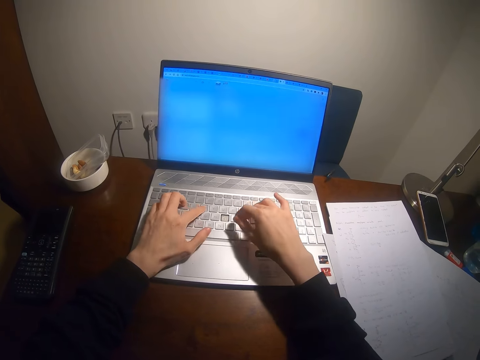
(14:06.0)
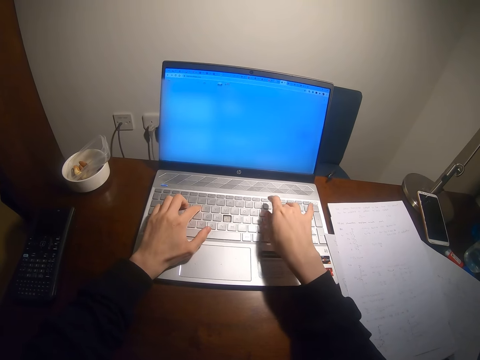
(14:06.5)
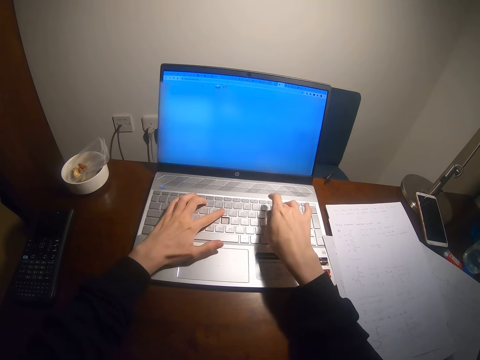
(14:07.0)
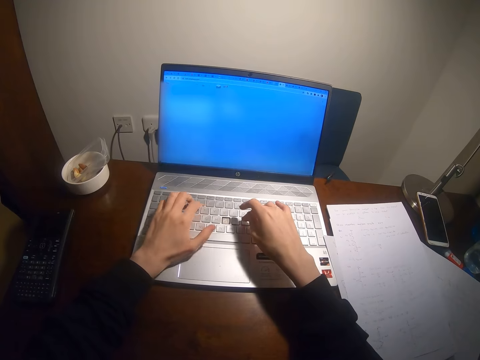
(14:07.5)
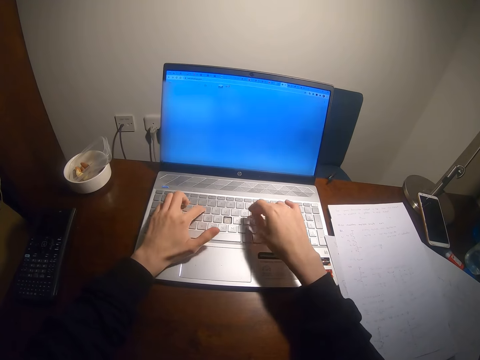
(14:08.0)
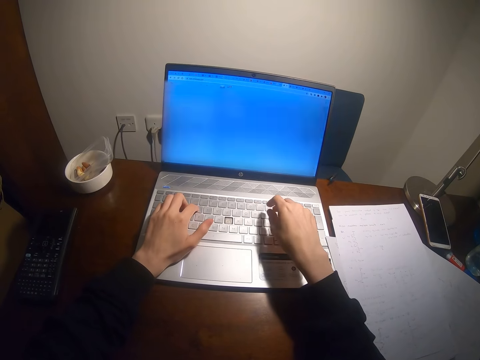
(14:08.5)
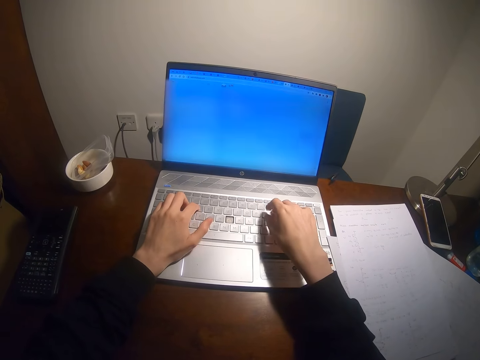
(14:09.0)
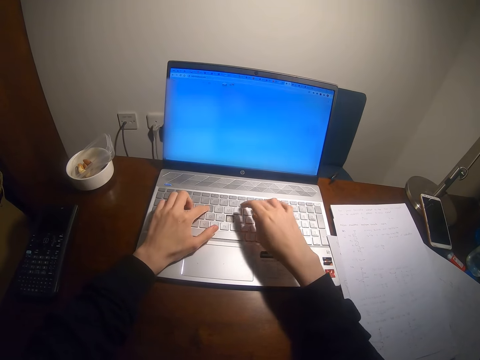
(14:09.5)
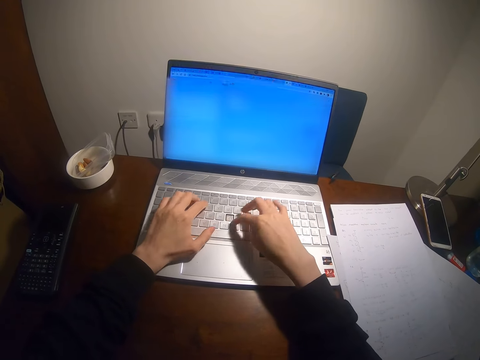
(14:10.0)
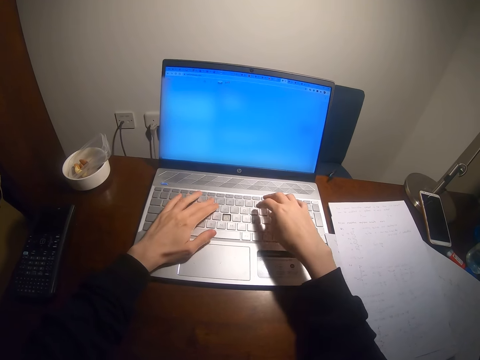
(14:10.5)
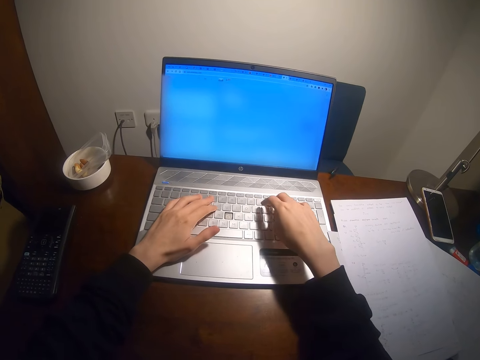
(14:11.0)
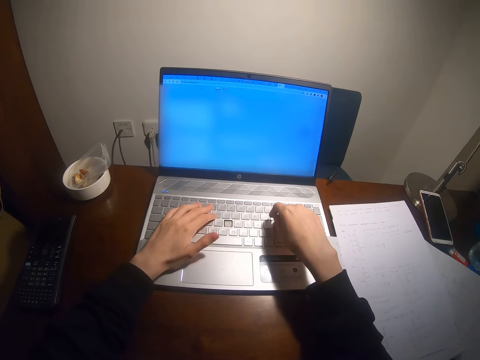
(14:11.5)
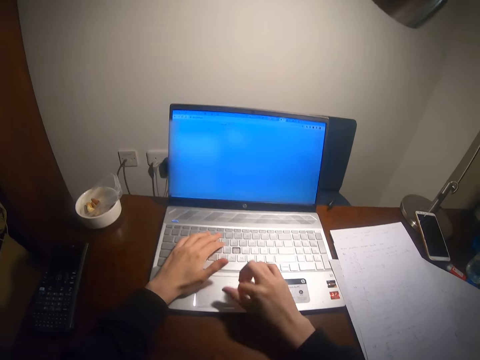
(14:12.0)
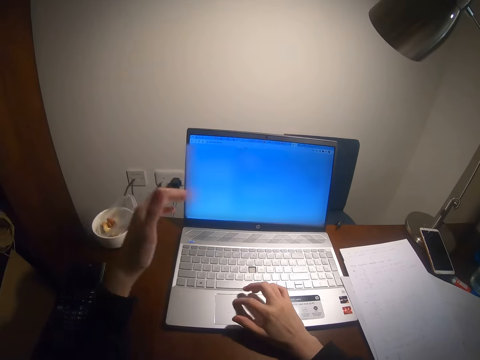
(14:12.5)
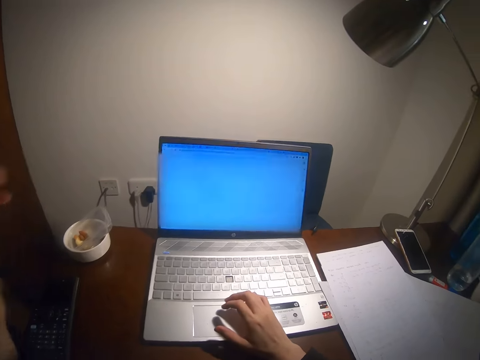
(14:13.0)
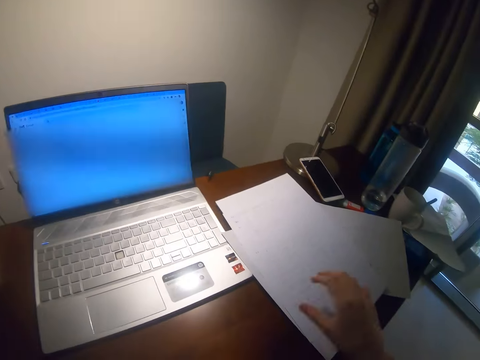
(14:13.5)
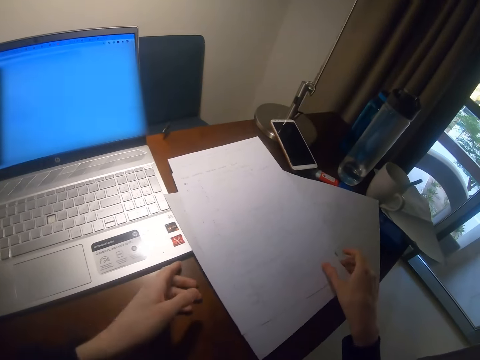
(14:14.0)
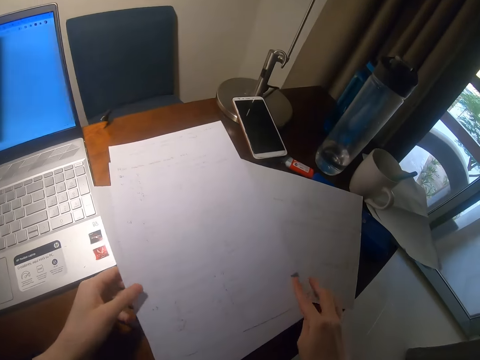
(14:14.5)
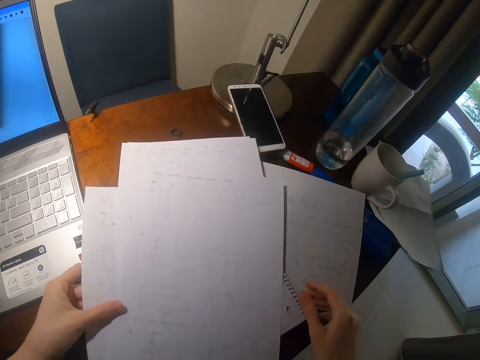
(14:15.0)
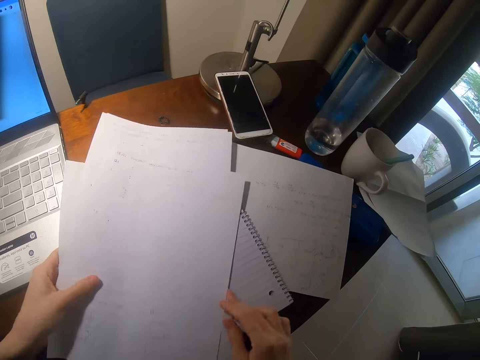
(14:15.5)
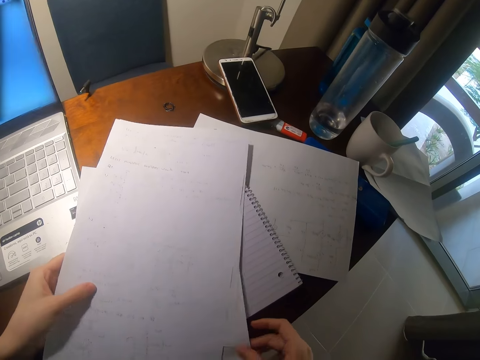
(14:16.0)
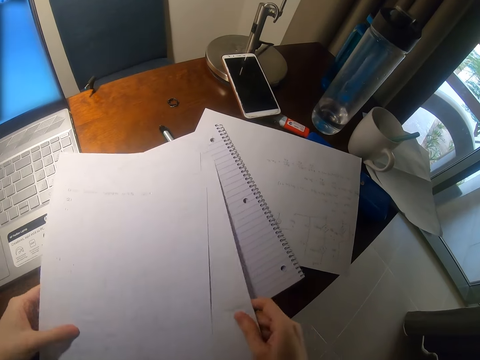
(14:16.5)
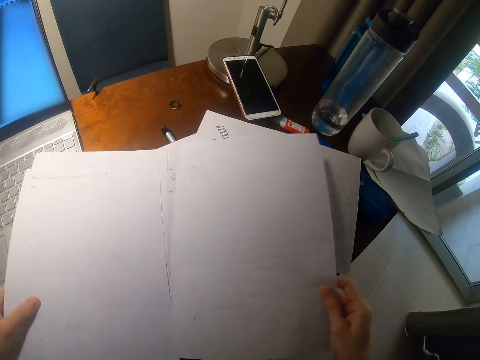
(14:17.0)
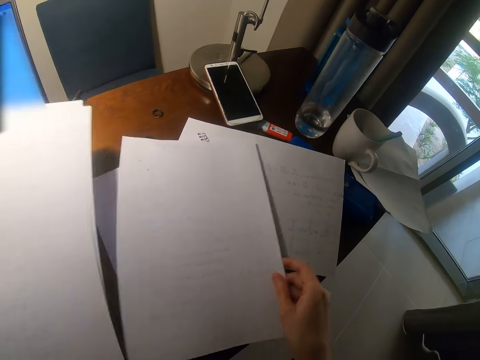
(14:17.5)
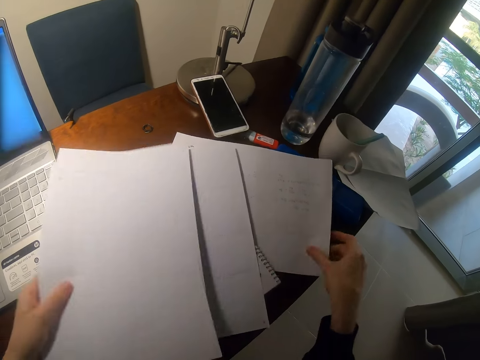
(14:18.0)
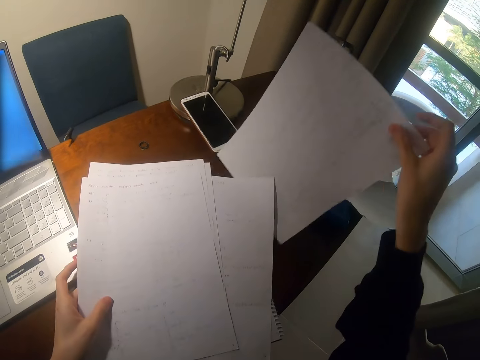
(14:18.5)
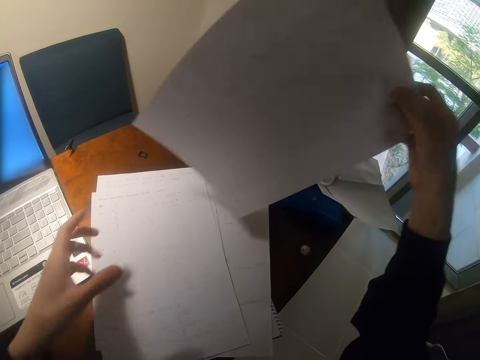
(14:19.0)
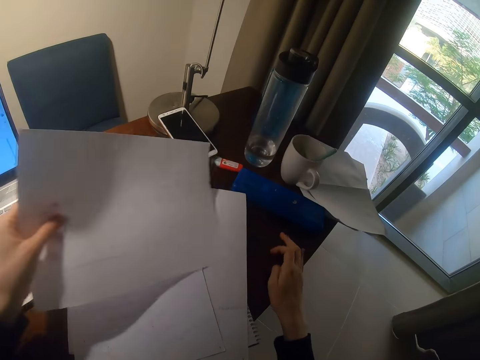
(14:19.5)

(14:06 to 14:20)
The camera wearer looks at the hands on the keyboard of the laptop. They type on the laptop with the fingers of both hands. They lift the left hand. They arrange papers. They look at the documents on the table. They hold the documents with both hands. They place the document on the table with the right hand. They pick up the document on the table with the right hand.

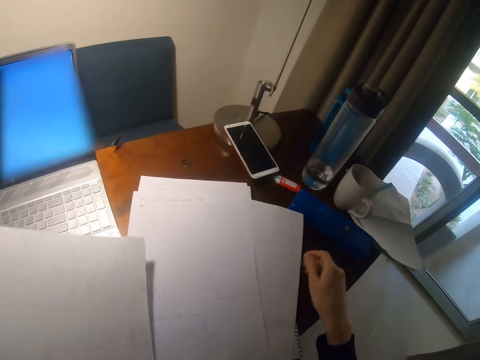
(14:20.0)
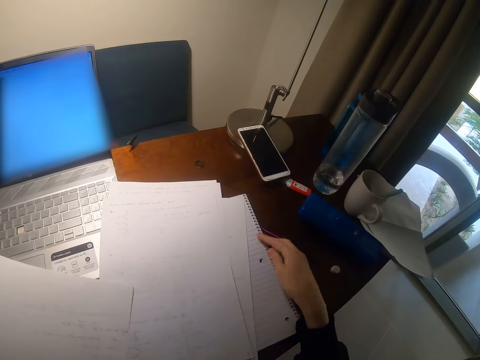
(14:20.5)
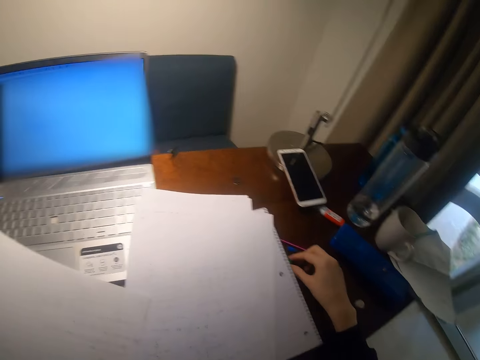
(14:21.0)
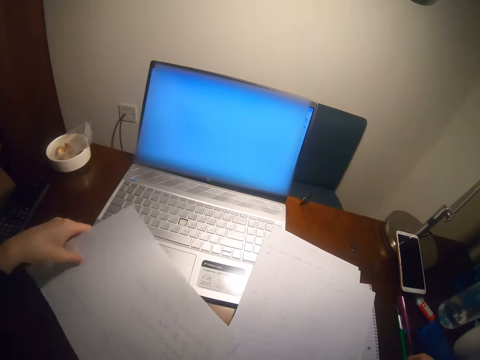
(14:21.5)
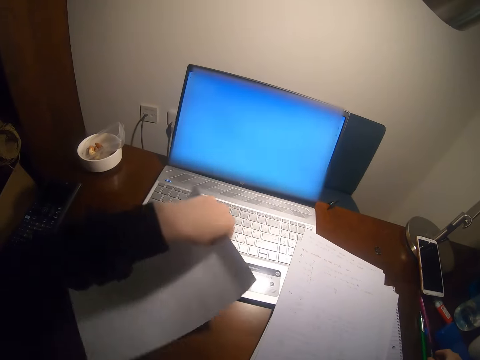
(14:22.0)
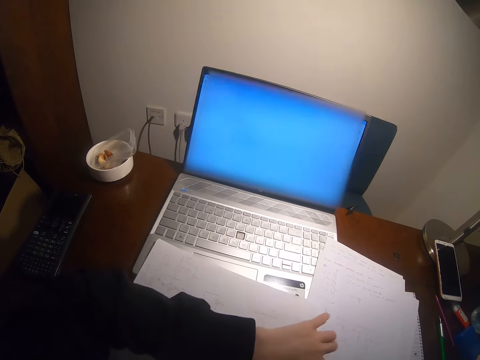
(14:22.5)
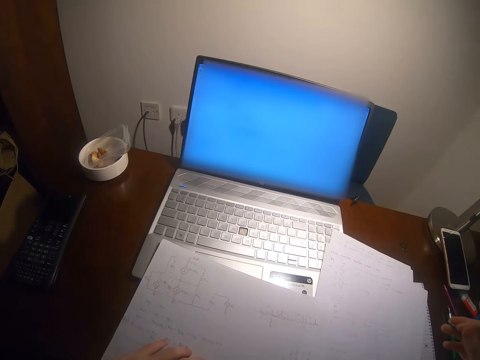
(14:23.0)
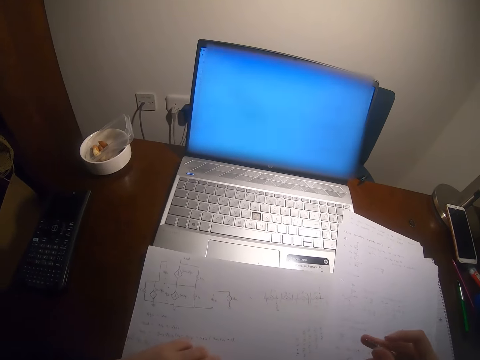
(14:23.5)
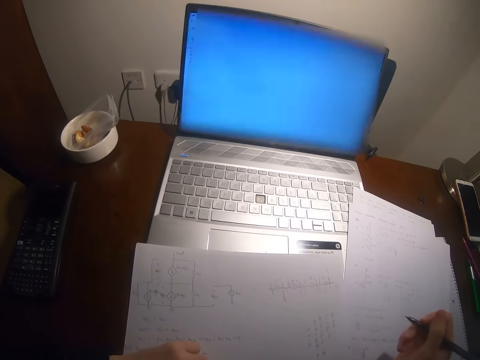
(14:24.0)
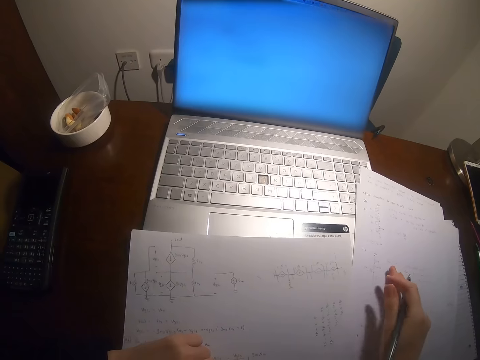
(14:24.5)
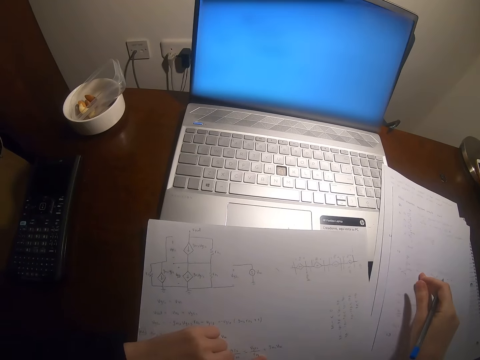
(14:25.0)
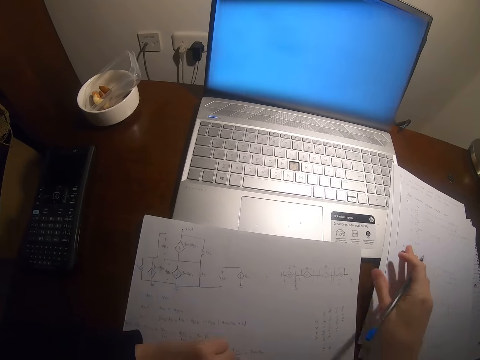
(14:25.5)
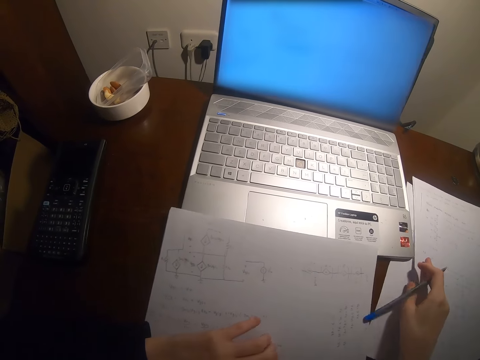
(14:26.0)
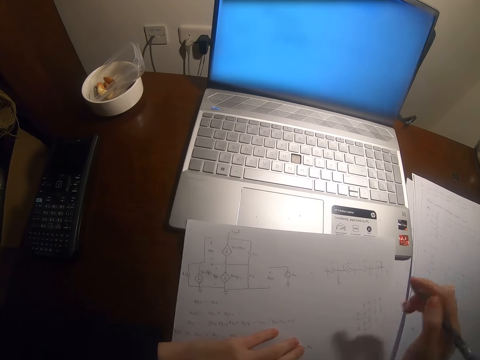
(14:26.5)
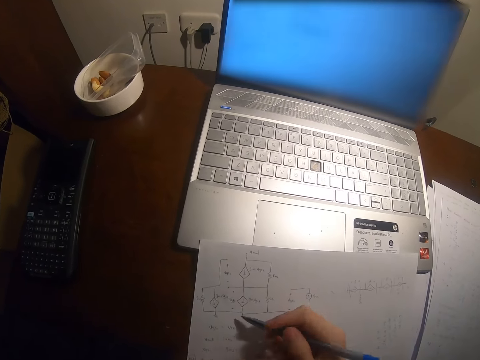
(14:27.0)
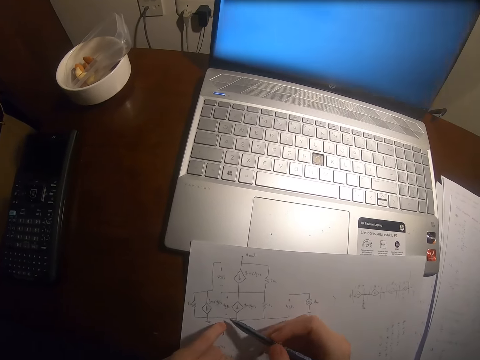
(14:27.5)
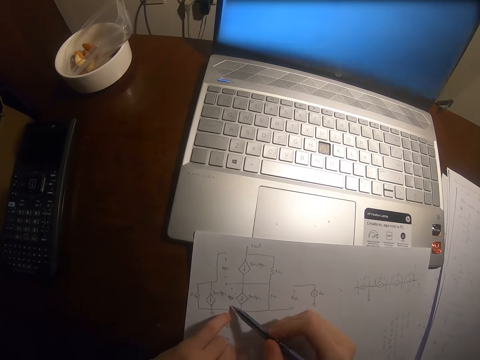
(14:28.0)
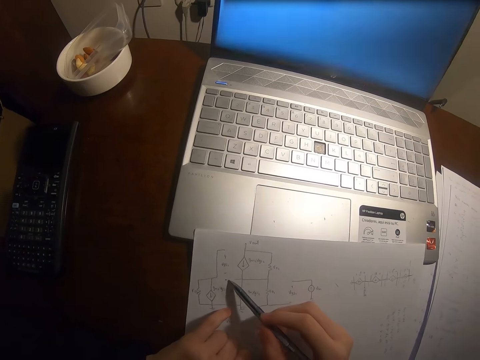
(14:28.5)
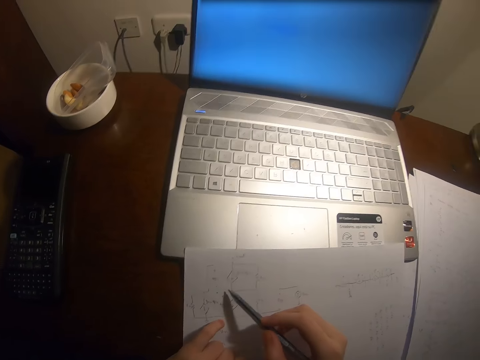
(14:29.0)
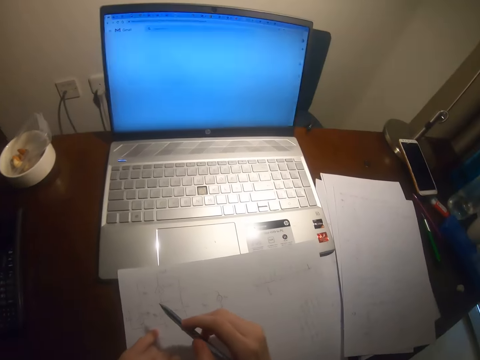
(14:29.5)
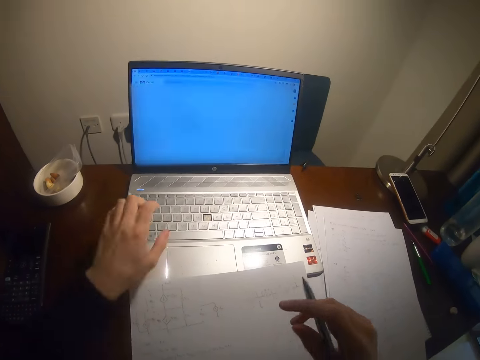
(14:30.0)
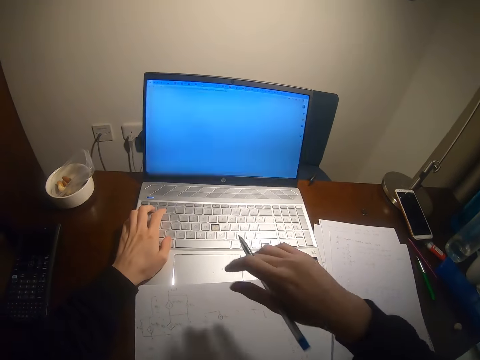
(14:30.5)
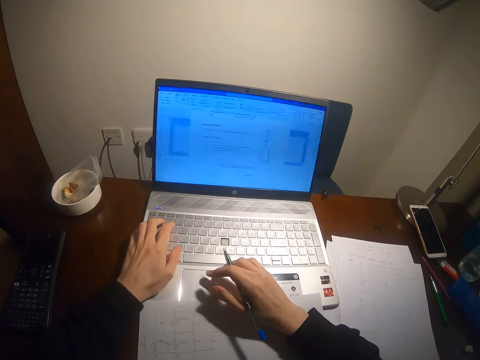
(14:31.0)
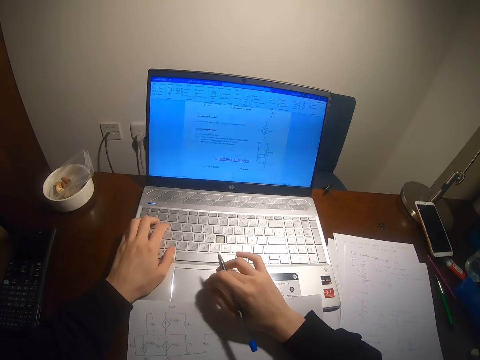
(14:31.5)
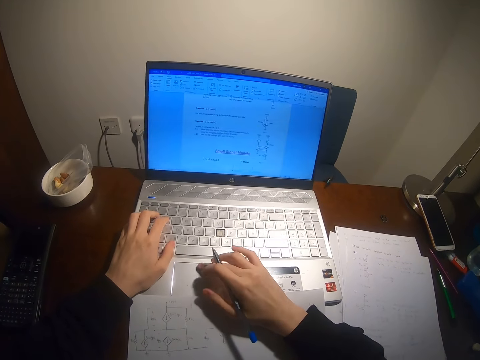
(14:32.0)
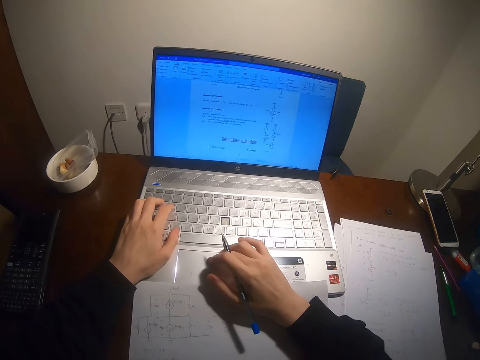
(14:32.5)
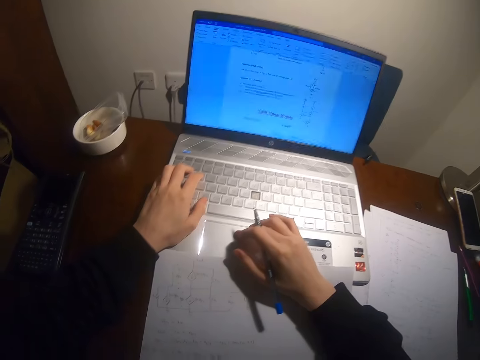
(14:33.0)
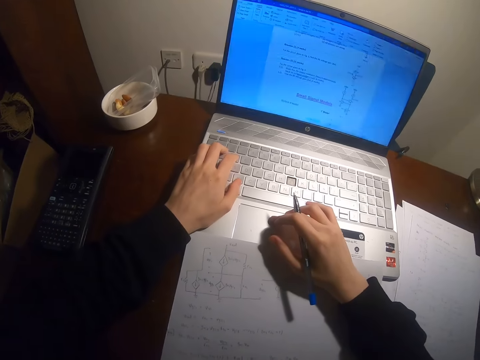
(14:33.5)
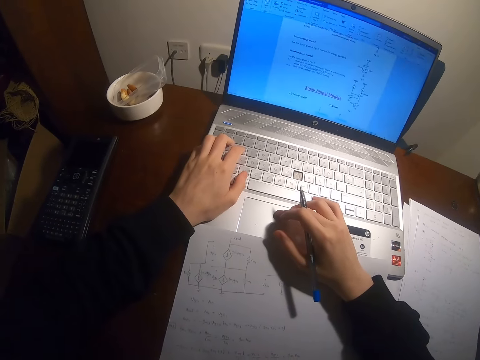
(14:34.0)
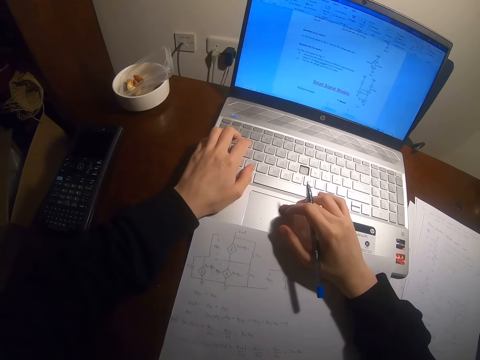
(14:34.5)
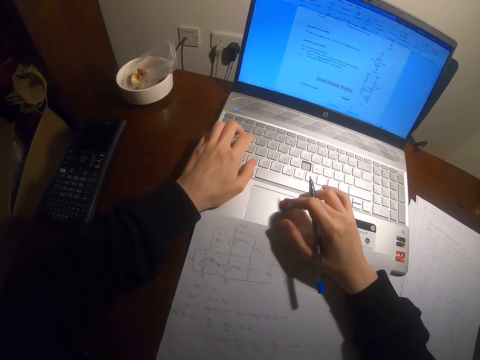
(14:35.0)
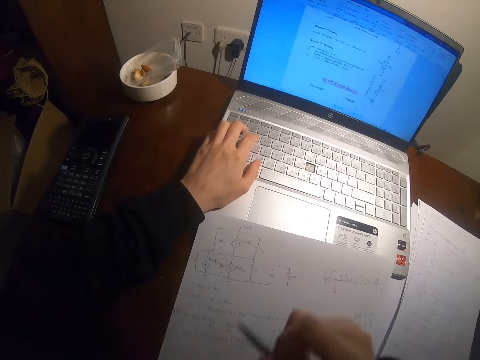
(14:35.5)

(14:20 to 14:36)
The camera wearer places the document in the right hand into the left hand. They move the document on the table with the right hand. They pick up a pen. They turn the document with the left hand. They place the document on the laptop keyboard with the left hand. They look at the document on the laptop keyboard. They move the documents on the table with the right hand. They read the paper. They point at the diagram on the document with the pencil in the right hand. They place the left hand on the laptop keyboard. They type. They operate the laptop. They place the right hand on the laptop keyboard. They move a mouse pointer on the monitor with the right hand. They look at the document on the laptop monitor.
